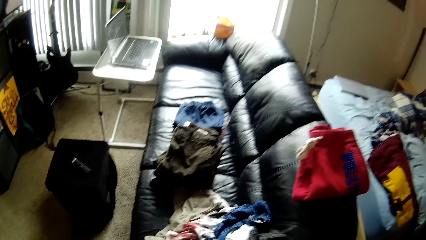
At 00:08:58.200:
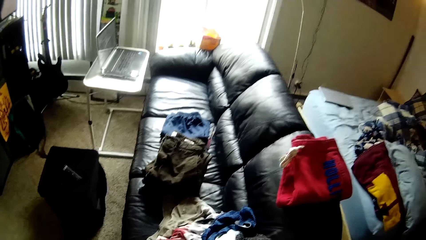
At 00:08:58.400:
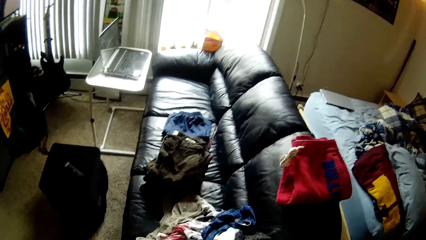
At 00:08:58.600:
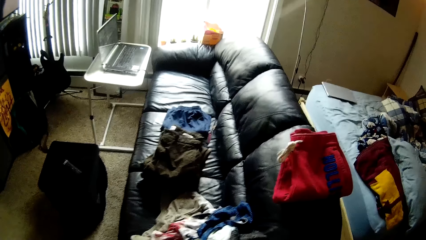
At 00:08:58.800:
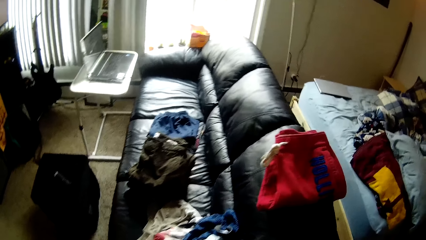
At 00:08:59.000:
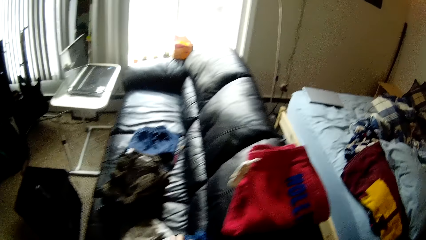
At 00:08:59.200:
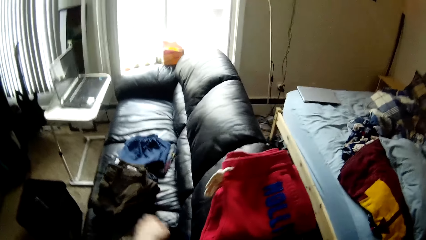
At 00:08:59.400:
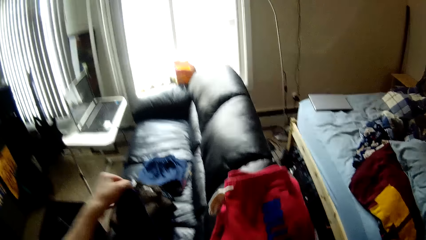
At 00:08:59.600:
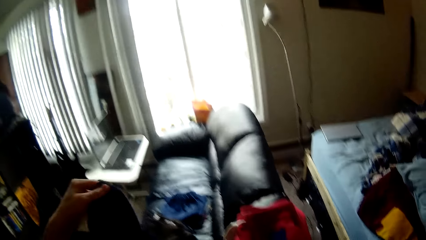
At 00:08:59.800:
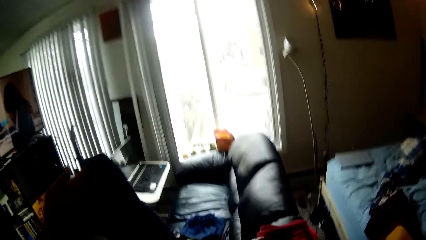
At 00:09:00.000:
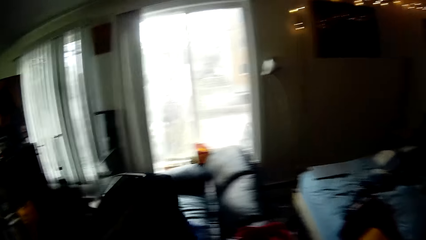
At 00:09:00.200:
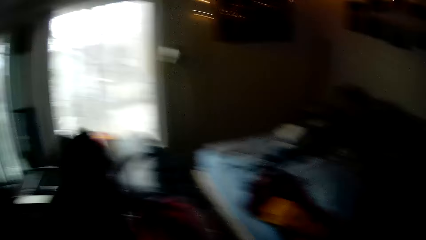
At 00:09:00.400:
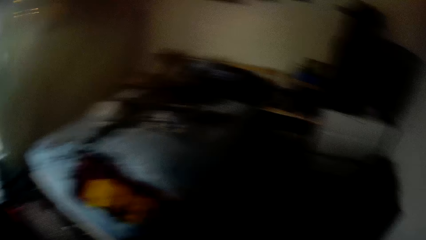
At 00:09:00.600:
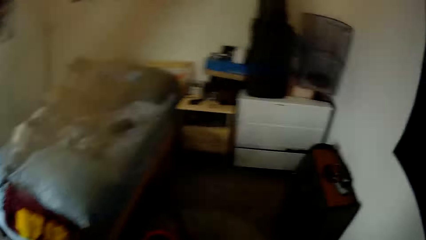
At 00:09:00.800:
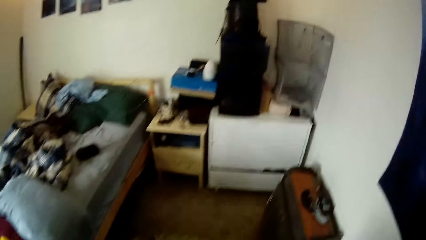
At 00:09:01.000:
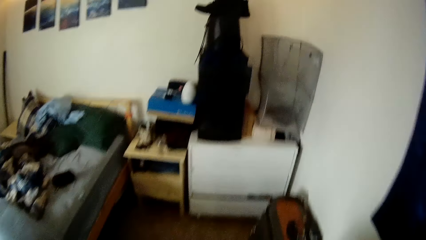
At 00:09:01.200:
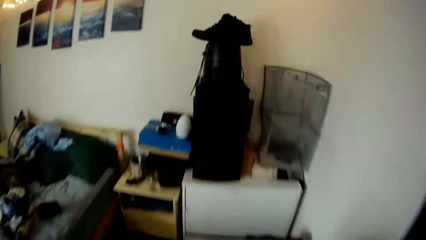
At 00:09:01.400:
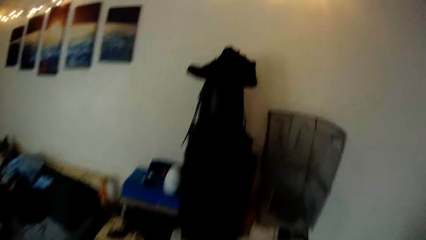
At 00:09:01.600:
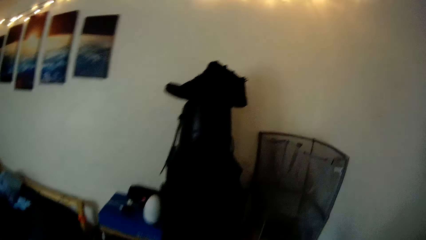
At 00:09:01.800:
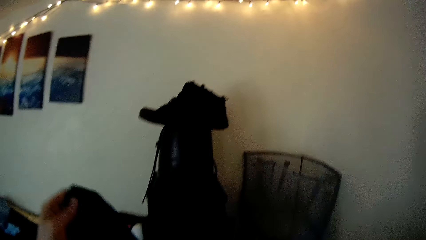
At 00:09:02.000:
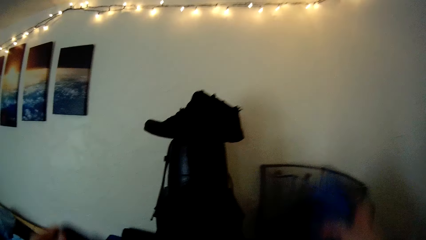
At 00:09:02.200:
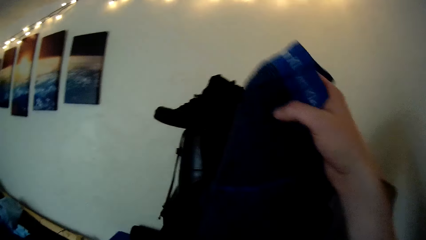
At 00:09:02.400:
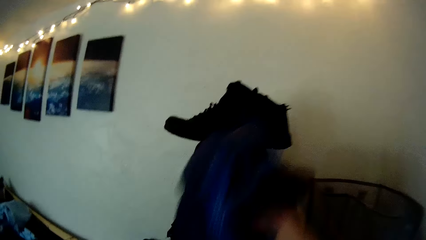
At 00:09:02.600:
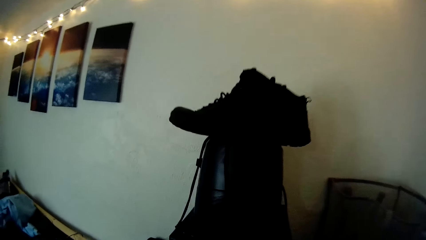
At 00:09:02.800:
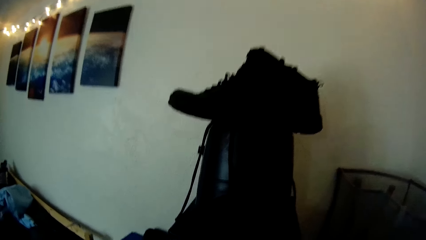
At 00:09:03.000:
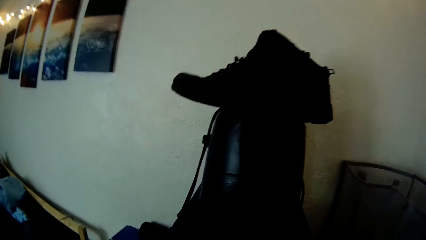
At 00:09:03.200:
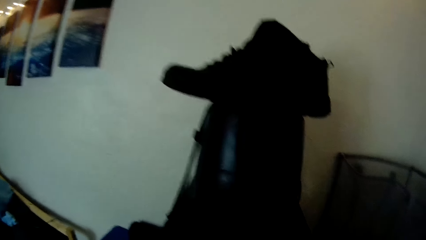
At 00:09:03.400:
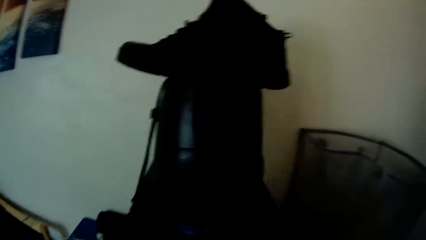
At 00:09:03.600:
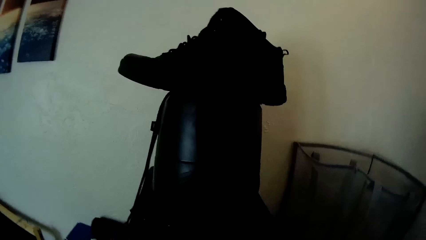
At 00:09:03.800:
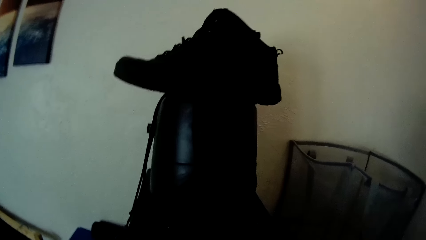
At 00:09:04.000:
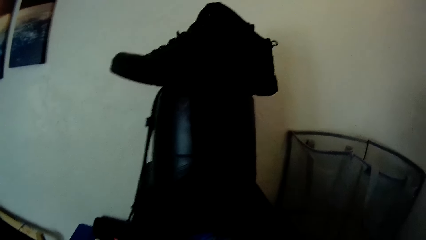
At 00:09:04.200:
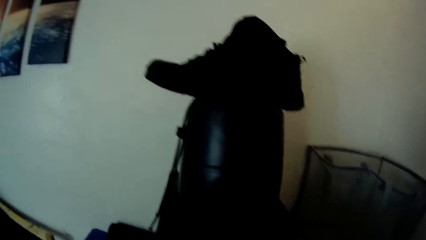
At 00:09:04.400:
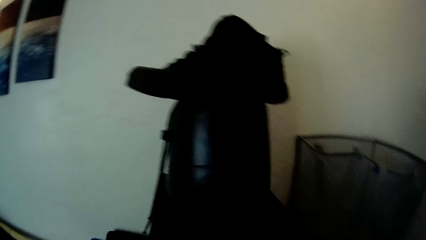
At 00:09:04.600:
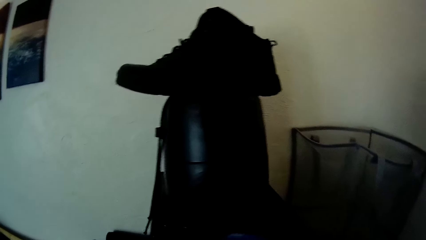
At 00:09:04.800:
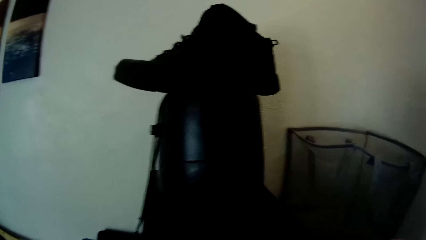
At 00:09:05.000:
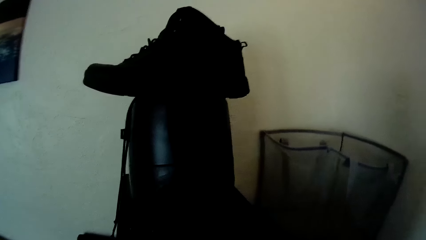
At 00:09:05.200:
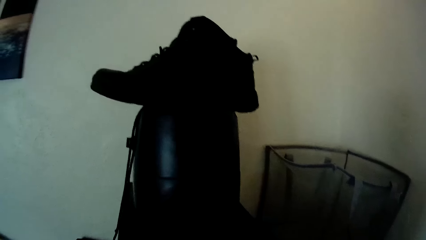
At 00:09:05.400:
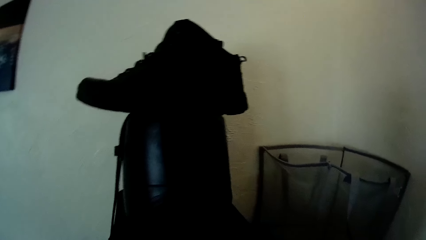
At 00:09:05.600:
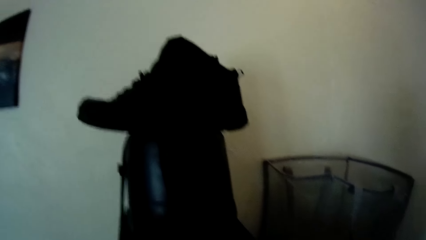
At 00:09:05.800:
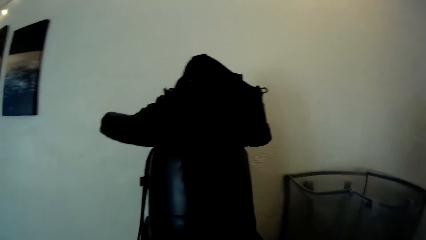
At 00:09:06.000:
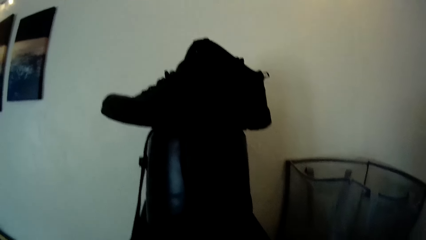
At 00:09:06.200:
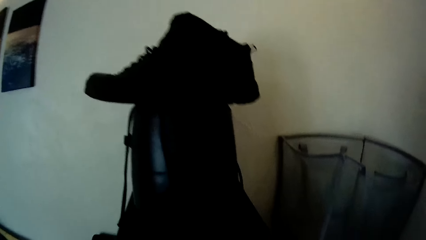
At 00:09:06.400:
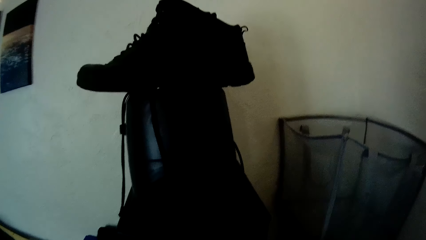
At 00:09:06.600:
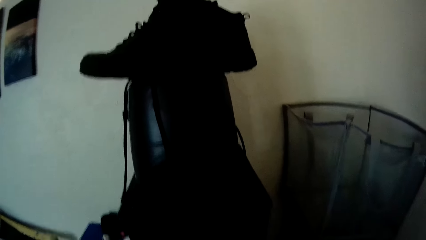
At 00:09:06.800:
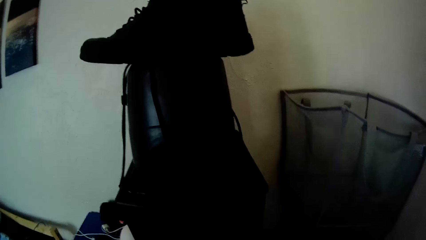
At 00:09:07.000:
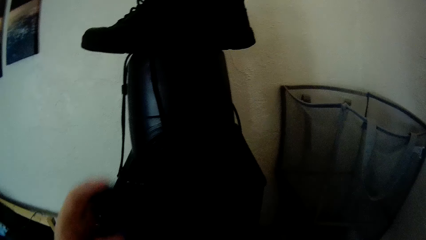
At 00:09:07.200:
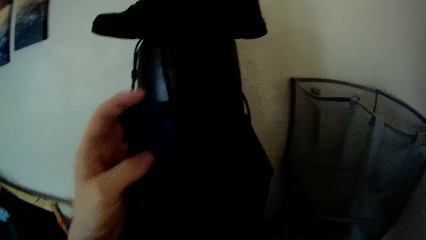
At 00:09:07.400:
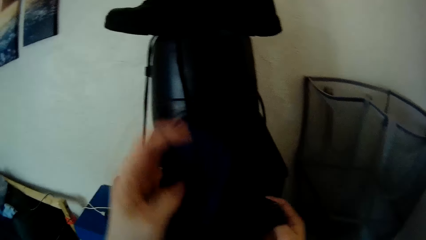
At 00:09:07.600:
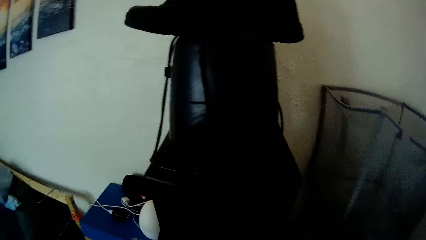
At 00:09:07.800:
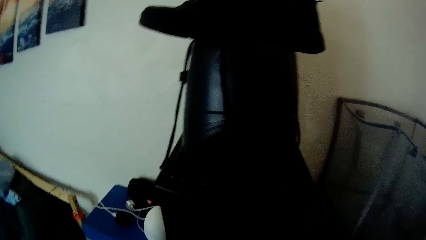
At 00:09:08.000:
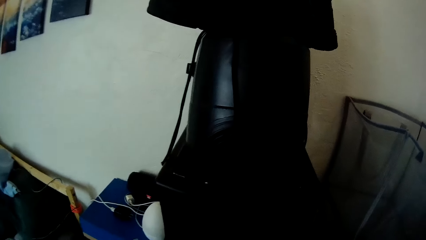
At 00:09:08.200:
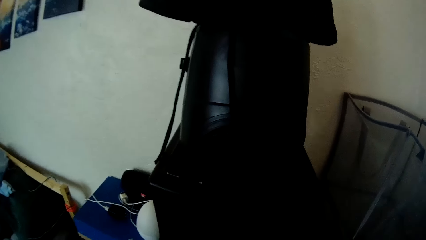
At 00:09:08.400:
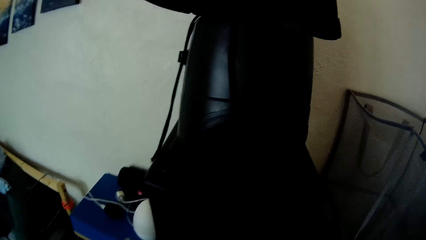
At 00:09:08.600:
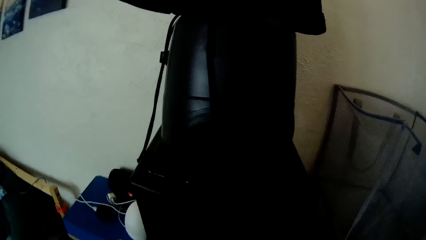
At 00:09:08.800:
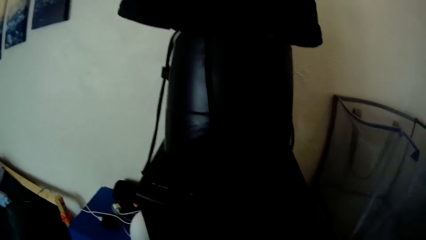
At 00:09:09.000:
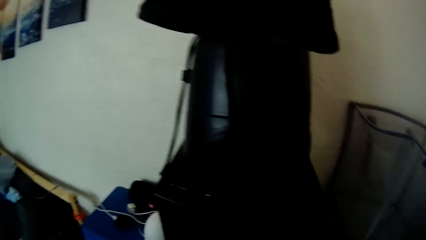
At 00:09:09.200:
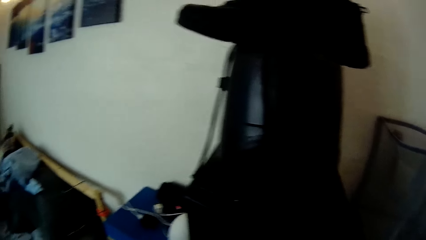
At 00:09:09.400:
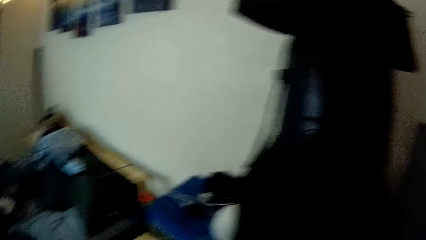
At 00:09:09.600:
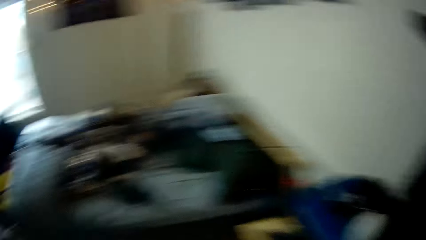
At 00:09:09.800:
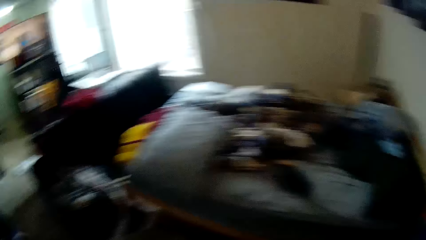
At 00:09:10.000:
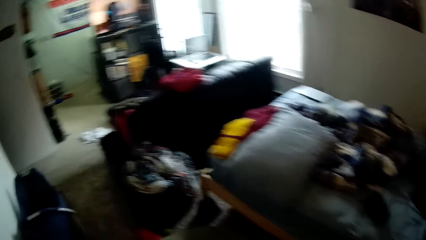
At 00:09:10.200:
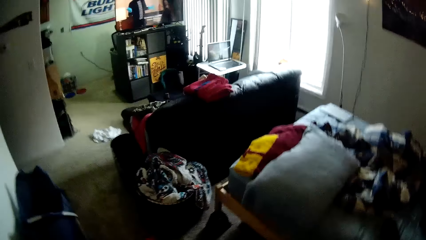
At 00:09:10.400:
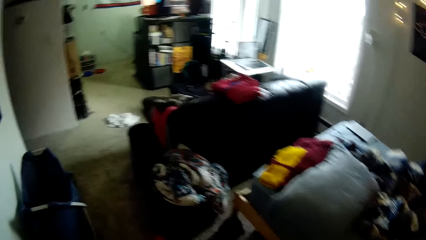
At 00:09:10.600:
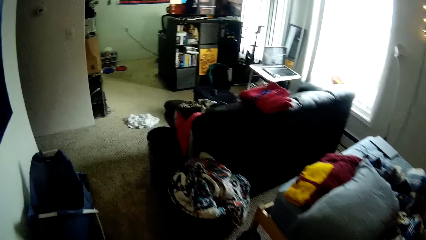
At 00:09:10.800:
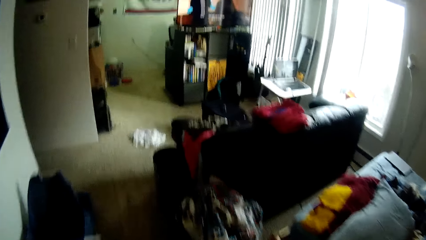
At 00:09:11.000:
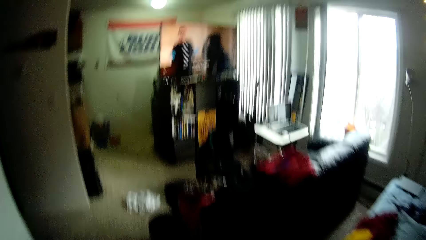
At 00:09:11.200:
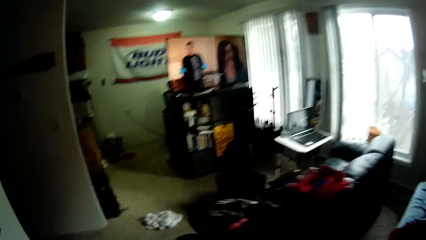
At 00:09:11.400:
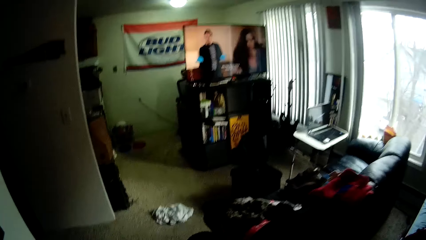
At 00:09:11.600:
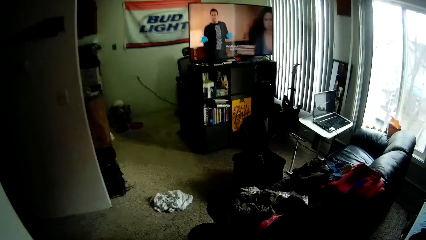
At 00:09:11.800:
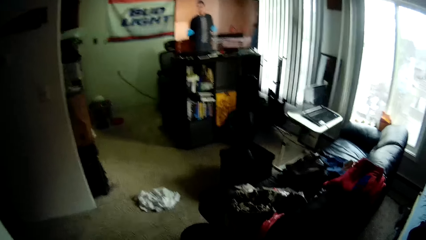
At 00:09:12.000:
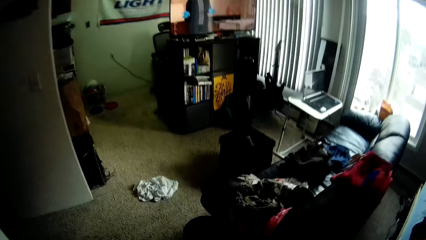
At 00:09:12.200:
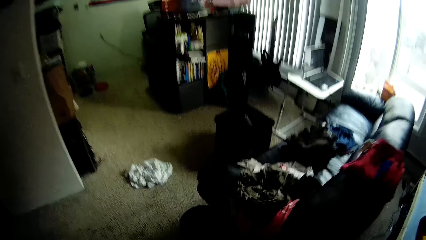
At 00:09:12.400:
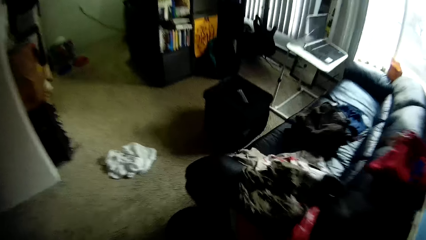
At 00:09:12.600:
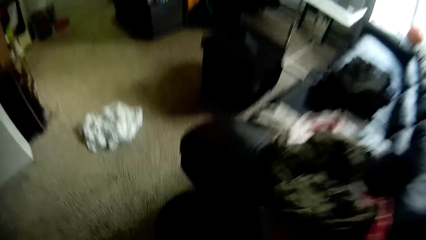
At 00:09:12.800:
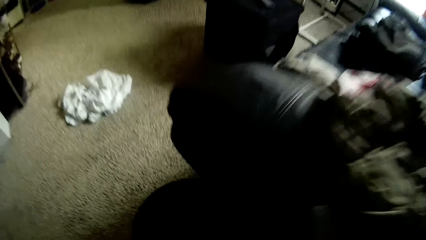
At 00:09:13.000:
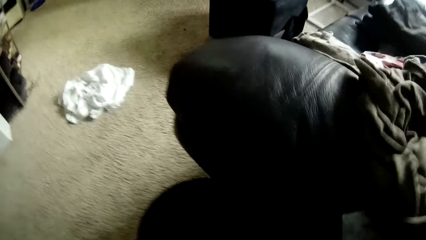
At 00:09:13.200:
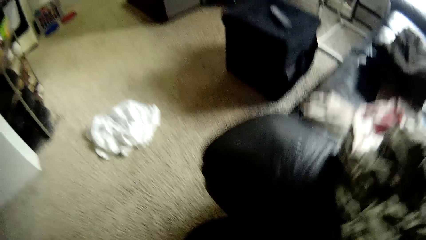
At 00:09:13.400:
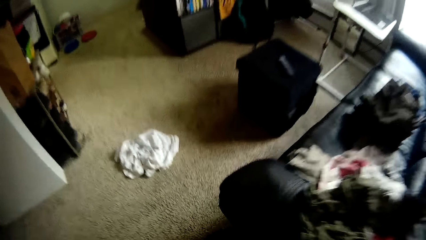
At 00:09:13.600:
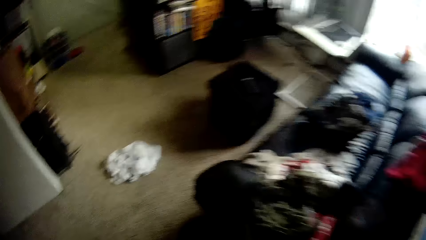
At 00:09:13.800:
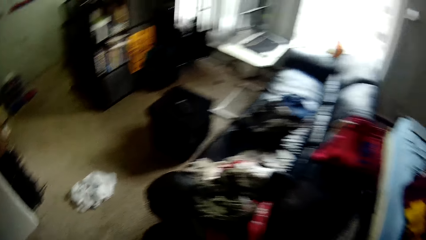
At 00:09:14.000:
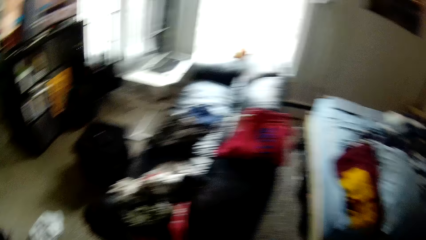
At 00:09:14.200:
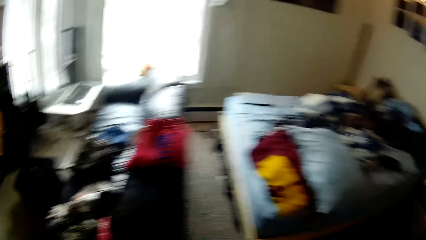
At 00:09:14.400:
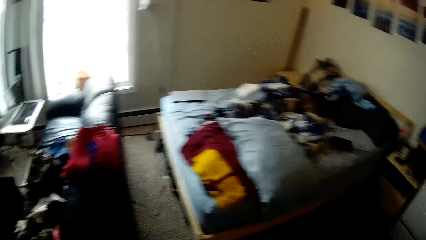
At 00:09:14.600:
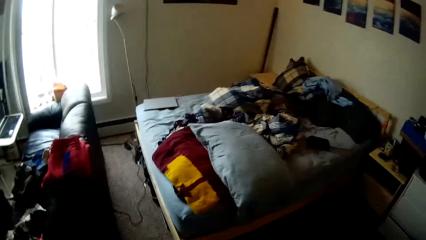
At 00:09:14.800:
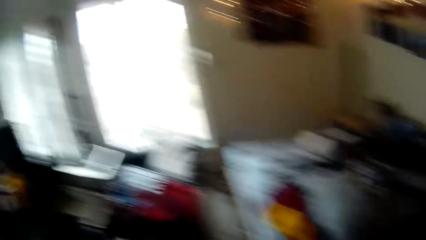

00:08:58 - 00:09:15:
The camera wearer raises her left hand with a cloth on it. She takes the cloth. She walks. She raises her left hand with the cloth on it again. She raises her right hand with the cloth on it. She puts the cloth down. She puts the cloth down again. She walks.
